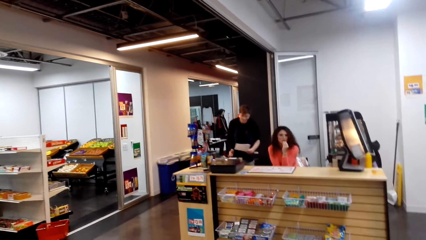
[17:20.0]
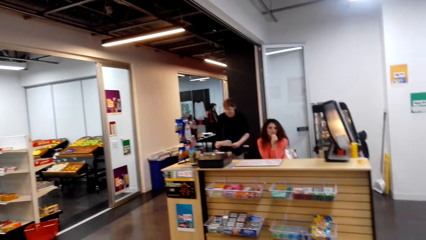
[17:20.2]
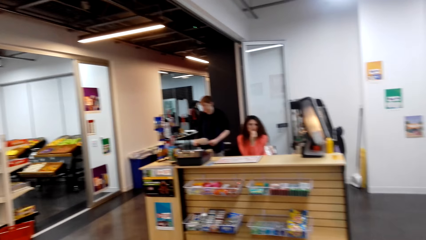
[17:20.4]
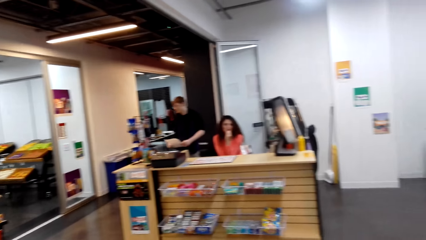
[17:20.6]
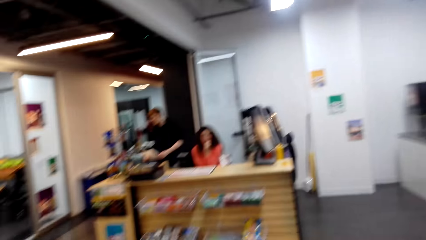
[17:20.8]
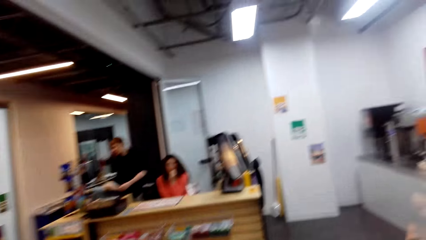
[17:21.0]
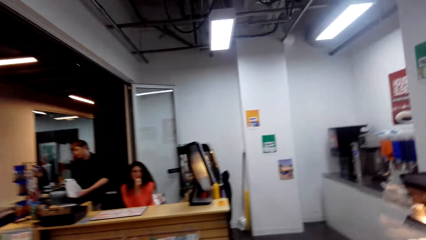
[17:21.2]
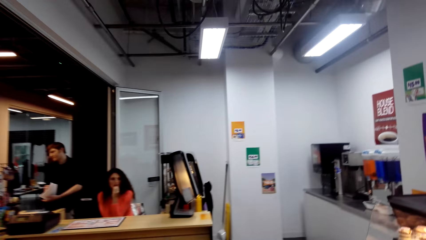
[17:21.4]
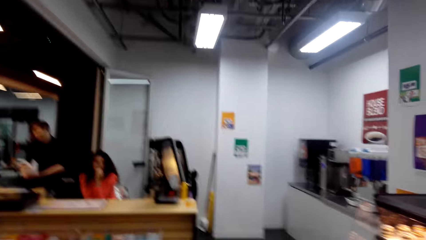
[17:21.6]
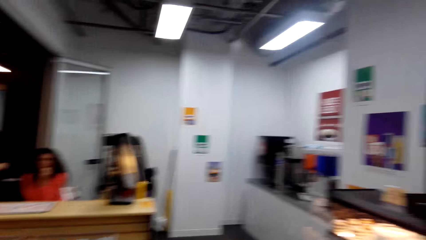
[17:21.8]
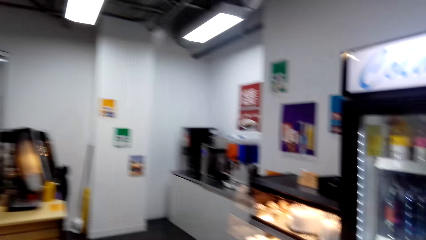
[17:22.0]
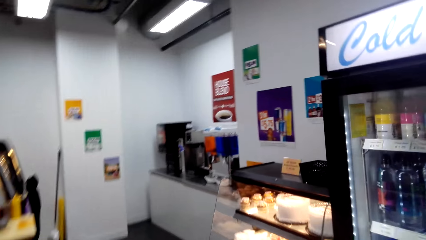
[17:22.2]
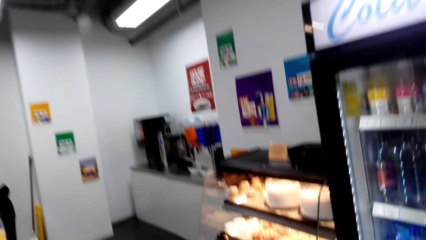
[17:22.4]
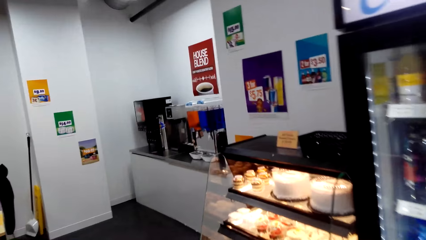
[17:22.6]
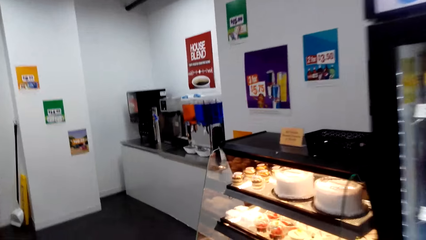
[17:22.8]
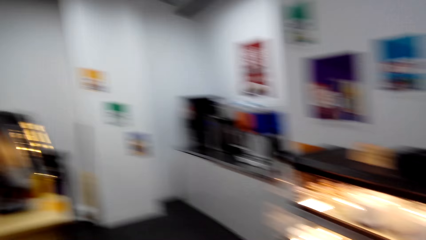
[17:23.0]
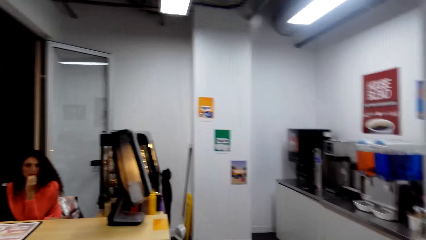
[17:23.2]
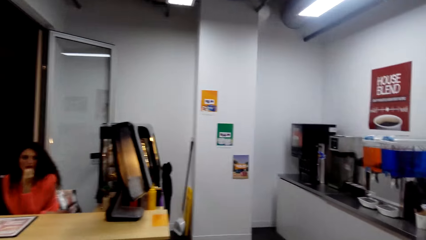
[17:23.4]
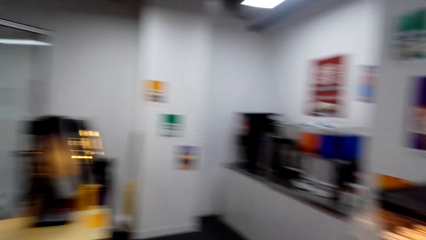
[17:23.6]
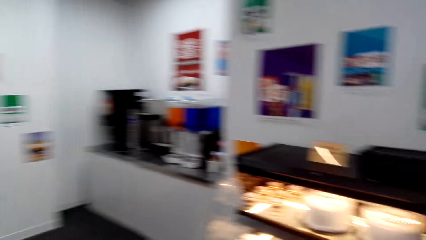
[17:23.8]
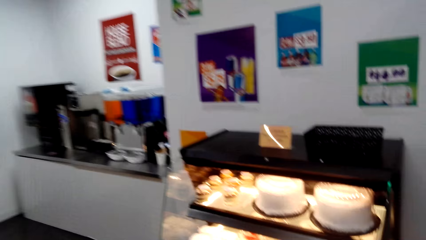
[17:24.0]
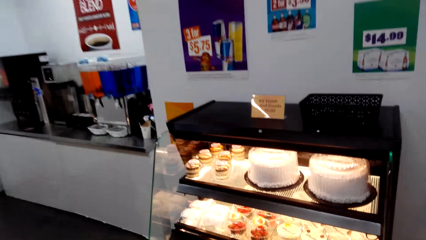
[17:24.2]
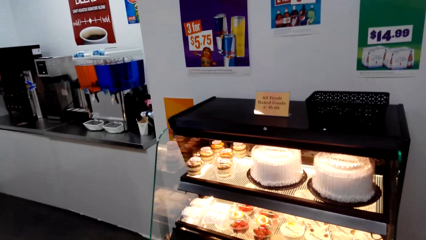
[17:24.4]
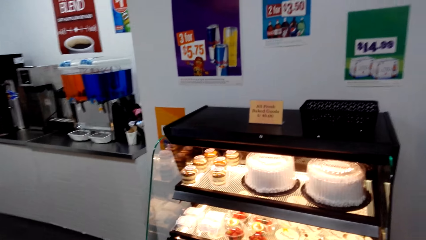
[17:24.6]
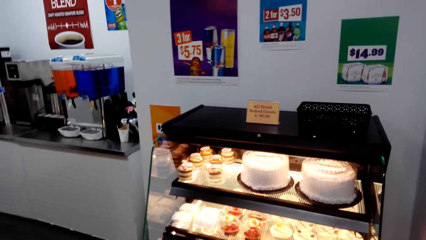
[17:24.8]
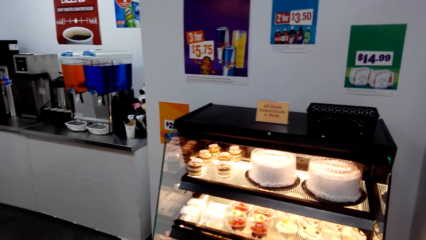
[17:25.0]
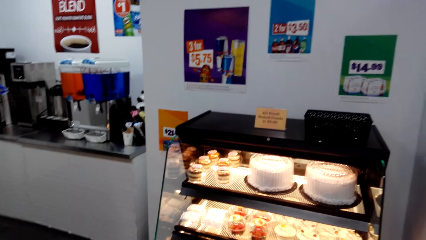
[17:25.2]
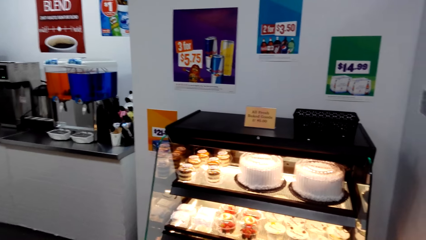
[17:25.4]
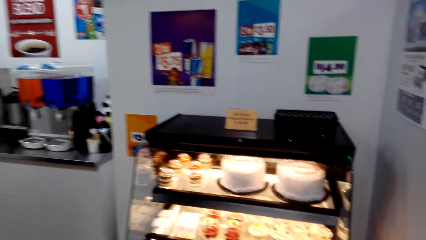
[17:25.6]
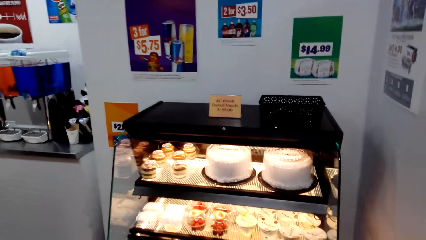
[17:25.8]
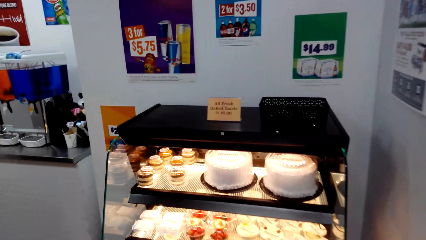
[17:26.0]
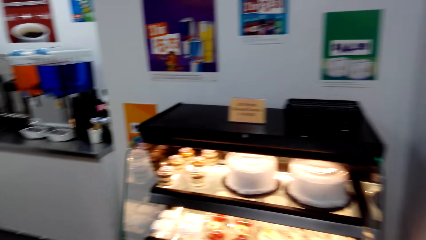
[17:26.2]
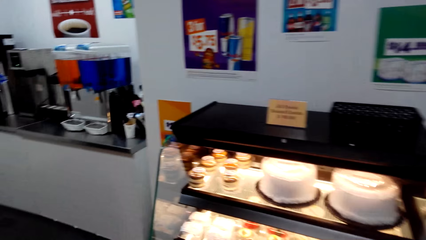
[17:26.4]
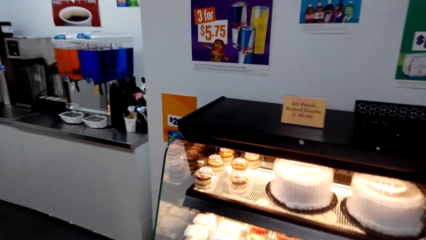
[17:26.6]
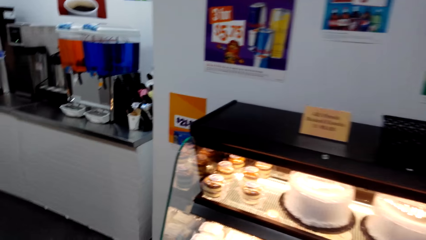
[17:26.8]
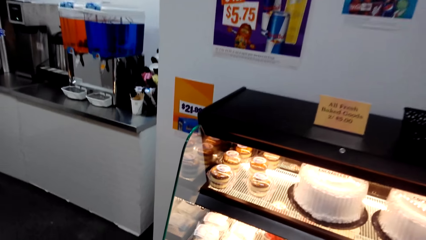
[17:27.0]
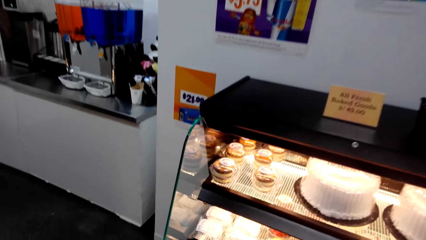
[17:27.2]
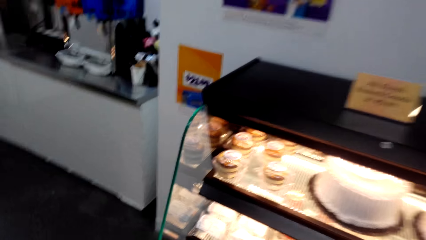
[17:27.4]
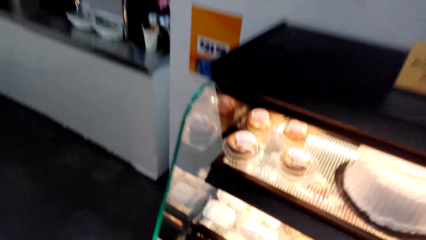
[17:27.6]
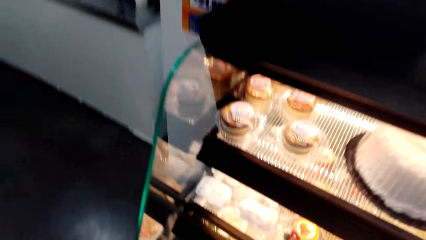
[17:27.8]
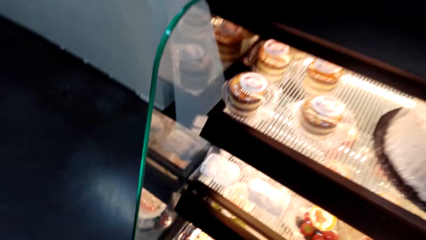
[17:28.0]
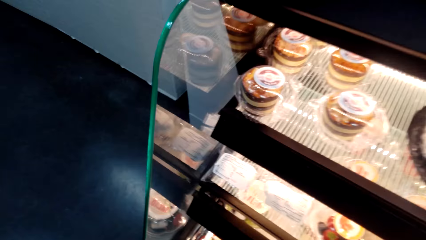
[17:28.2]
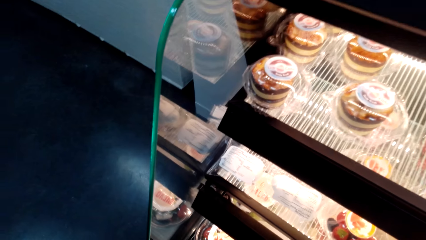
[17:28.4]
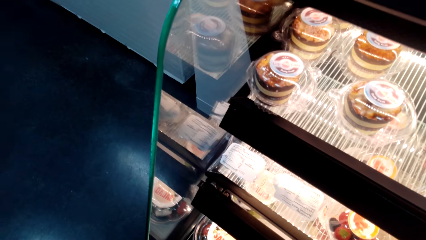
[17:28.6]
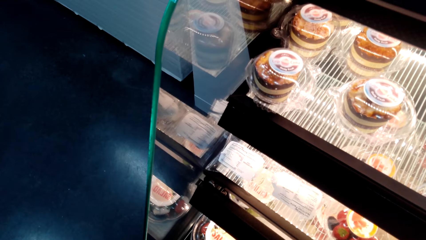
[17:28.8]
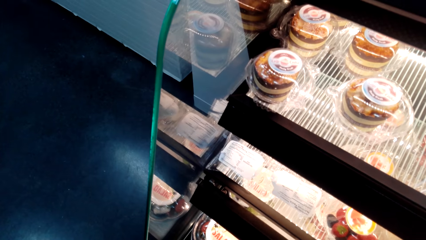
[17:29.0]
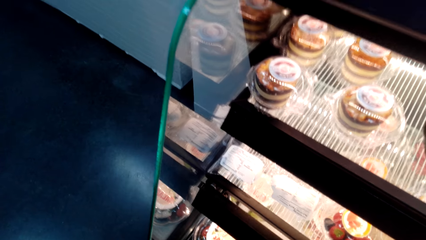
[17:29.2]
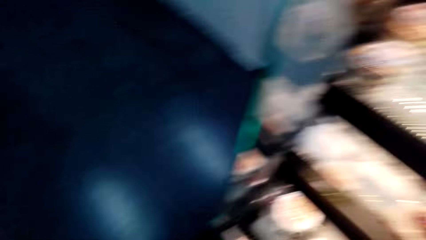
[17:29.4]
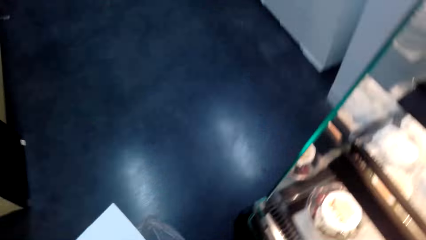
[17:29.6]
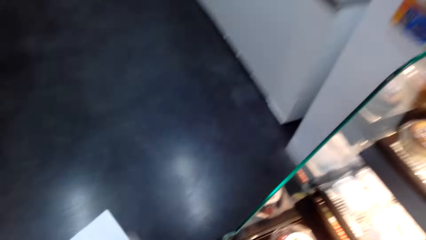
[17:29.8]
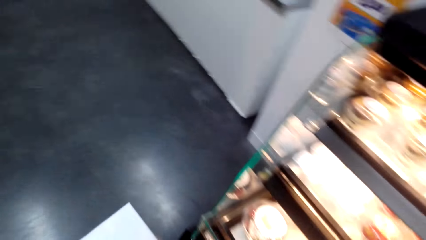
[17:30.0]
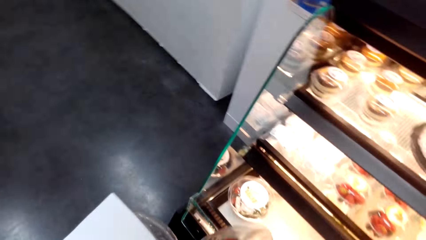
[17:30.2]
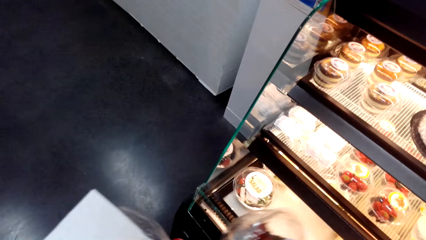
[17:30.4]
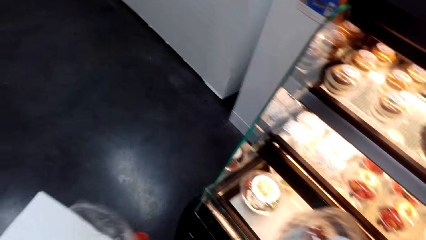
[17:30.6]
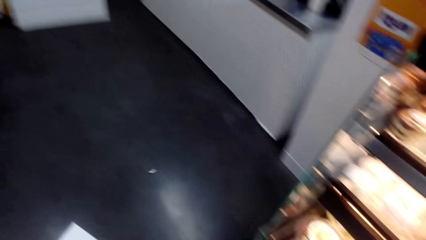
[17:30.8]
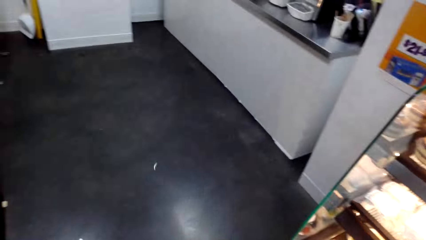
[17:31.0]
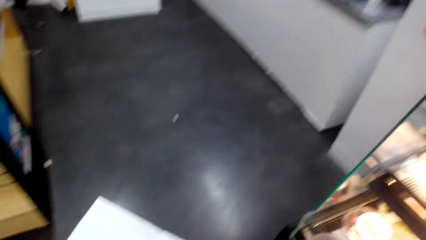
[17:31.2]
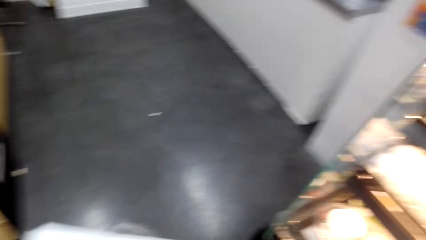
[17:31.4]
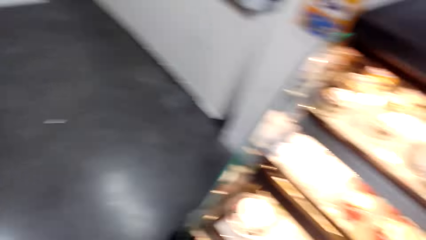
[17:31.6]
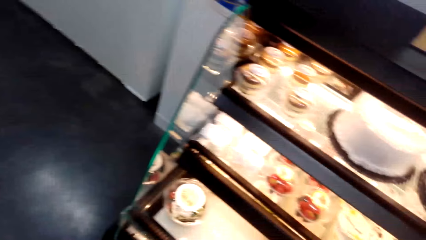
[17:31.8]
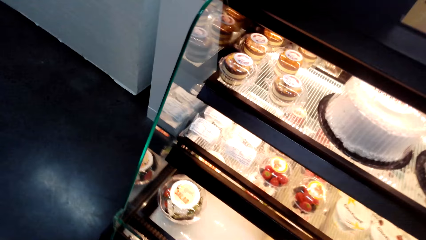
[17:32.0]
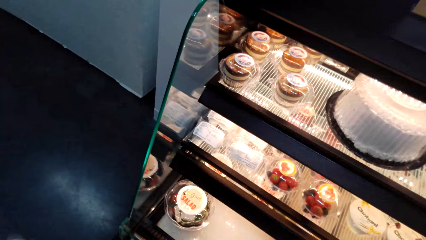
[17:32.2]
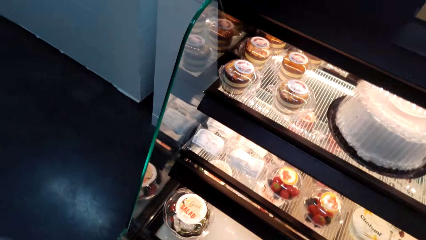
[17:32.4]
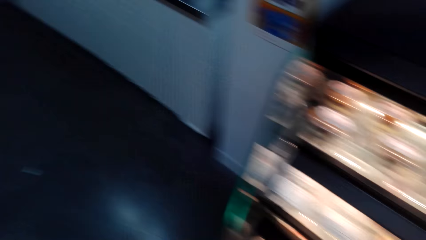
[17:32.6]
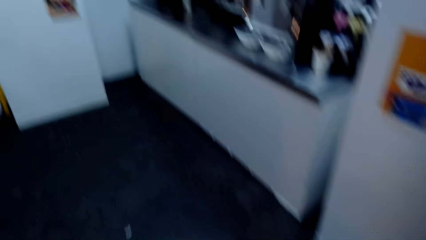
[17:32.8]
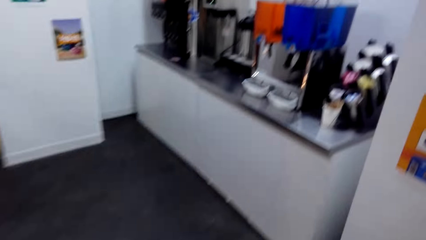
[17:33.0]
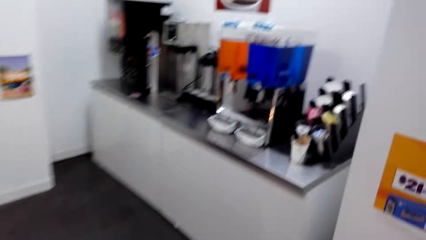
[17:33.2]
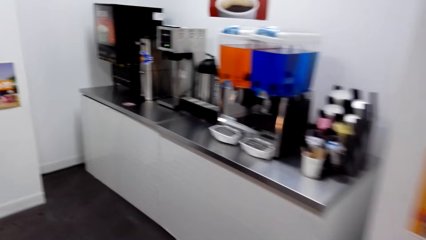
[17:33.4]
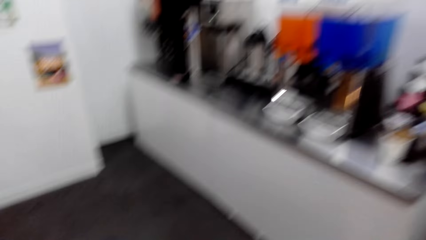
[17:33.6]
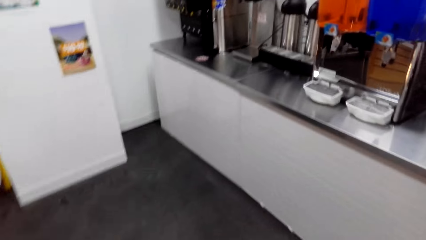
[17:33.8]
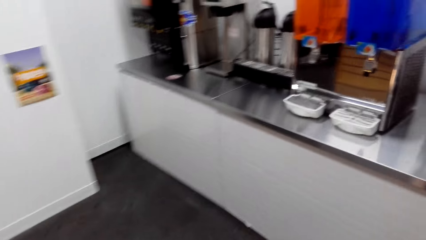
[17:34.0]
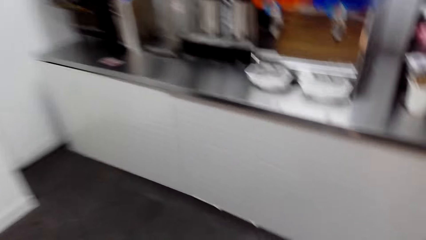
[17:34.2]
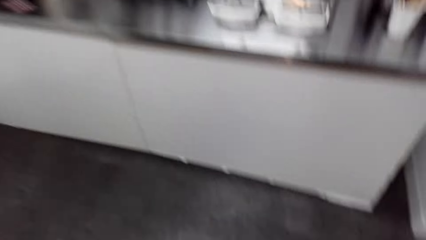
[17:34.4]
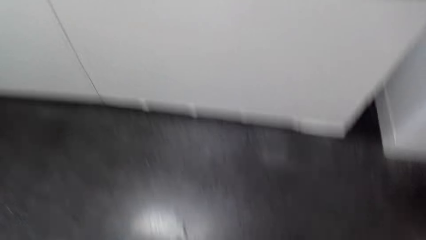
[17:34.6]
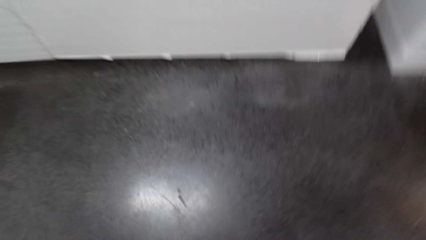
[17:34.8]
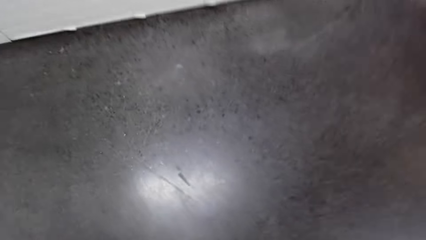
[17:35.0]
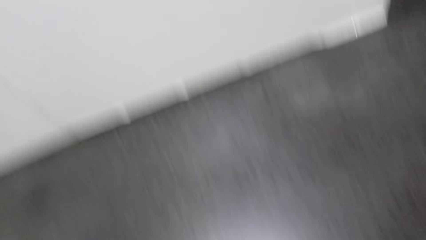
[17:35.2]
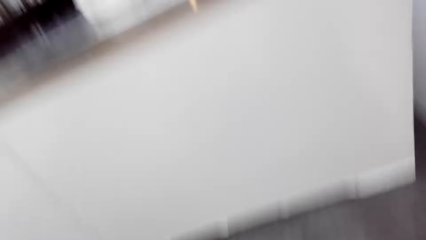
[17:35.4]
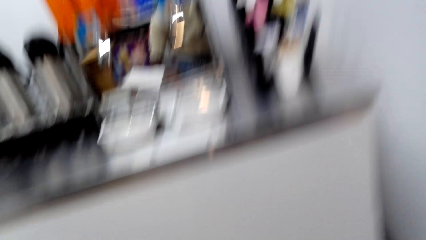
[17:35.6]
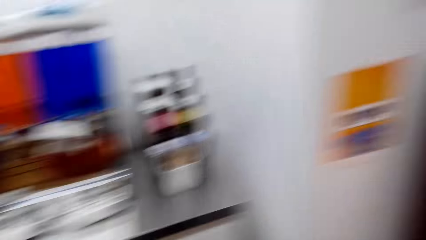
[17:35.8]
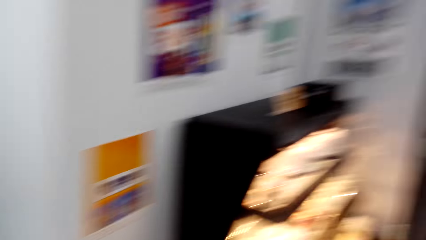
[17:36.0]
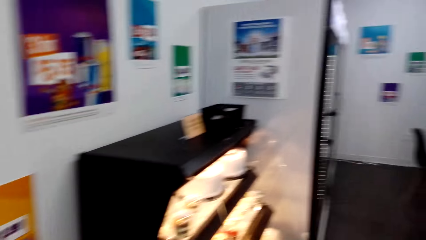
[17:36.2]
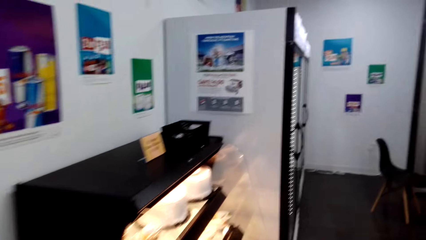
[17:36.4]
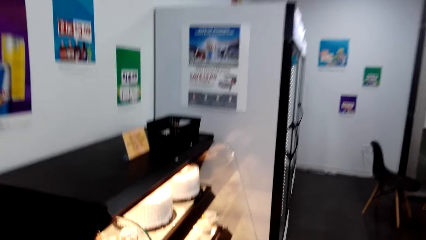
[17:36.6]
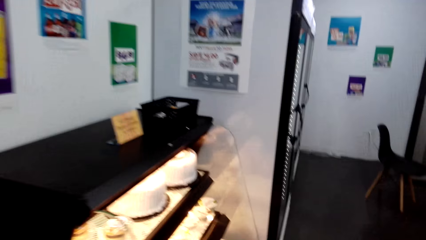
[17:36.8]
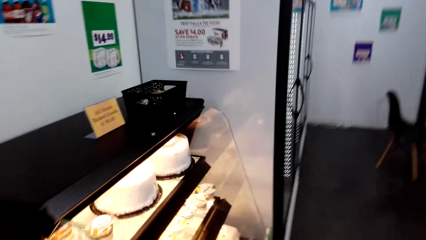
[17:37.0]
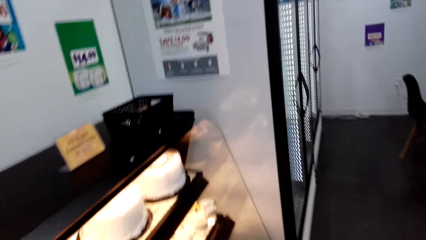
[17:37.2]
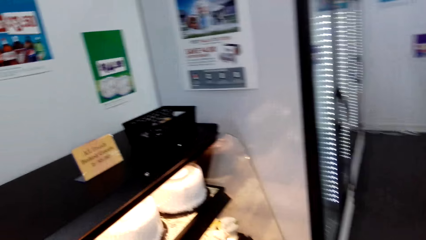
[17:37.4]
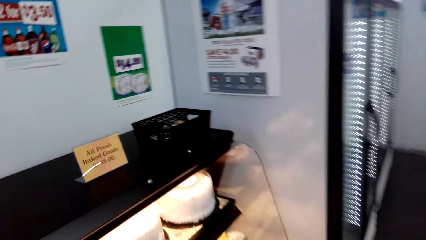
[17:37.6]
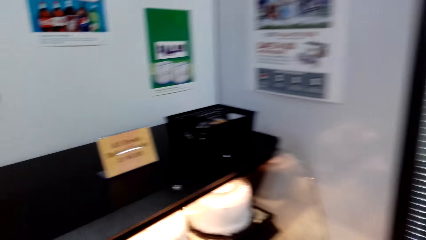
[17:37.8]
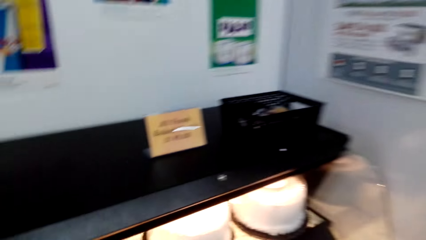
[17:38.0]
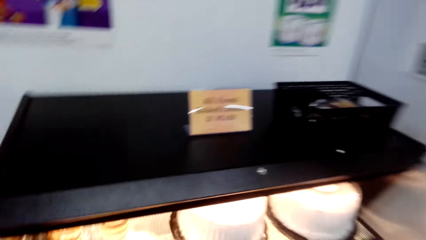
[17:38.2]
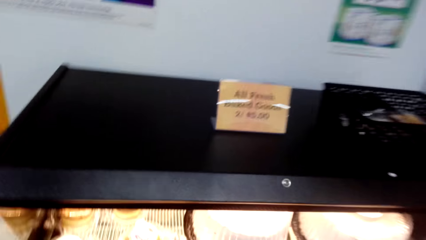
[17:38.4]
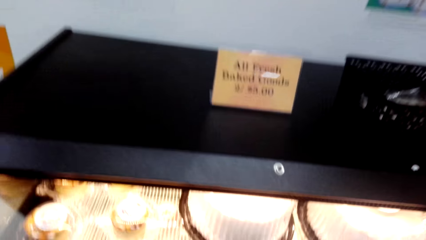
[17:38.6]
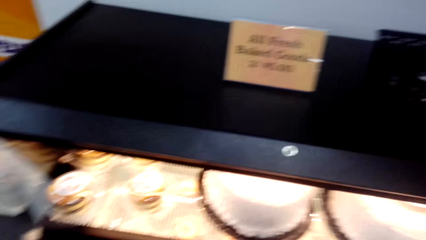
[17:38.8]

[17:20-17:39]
A man holds a paper. The camera wearer turns to the side. They walk around. They turn to the side. They take the cake. They walk around. They walk around again. They turn around. They walk around.
